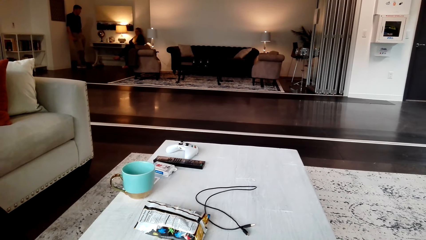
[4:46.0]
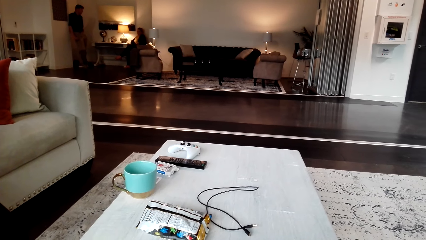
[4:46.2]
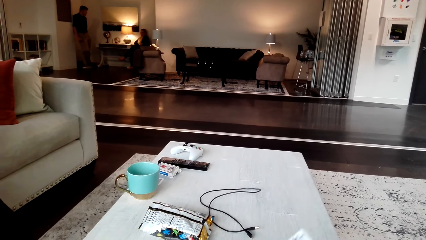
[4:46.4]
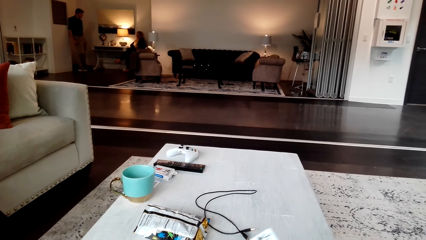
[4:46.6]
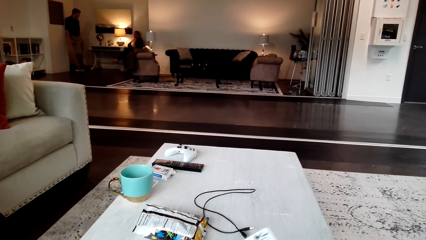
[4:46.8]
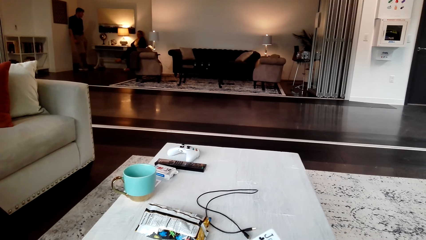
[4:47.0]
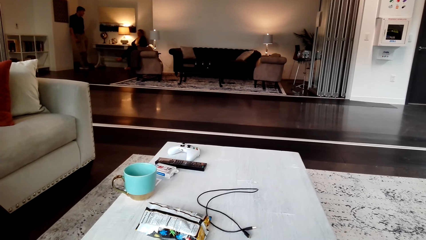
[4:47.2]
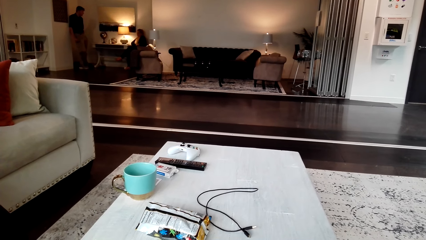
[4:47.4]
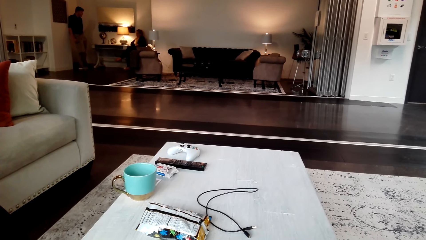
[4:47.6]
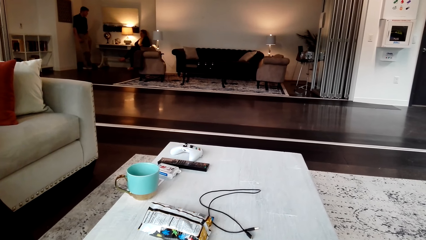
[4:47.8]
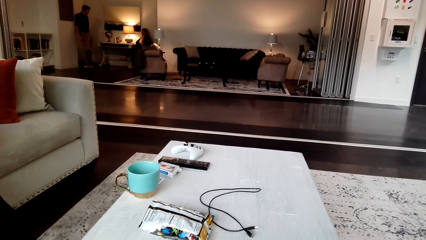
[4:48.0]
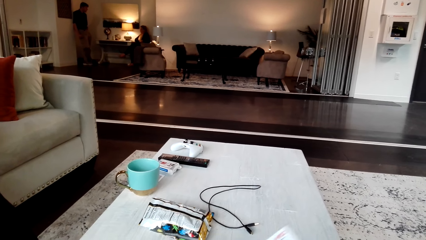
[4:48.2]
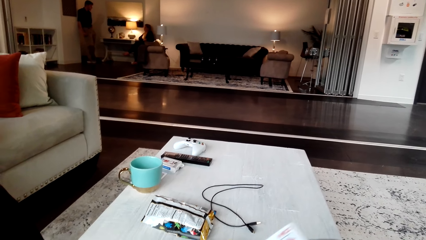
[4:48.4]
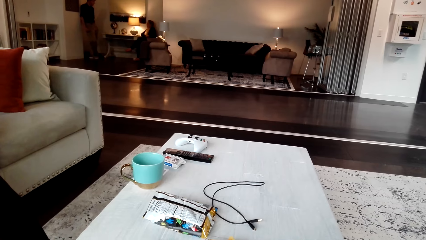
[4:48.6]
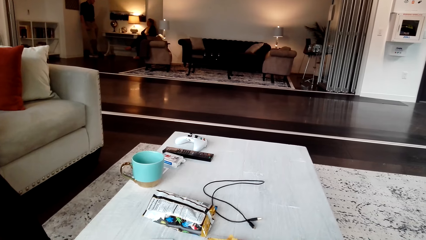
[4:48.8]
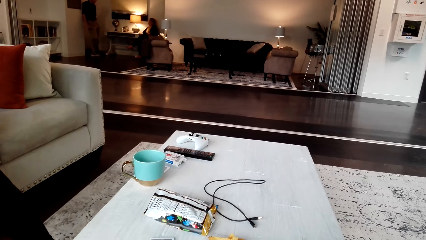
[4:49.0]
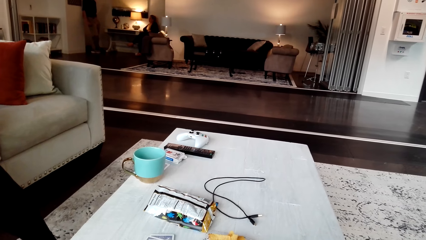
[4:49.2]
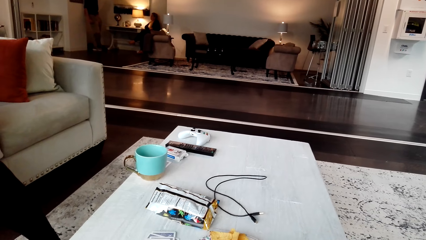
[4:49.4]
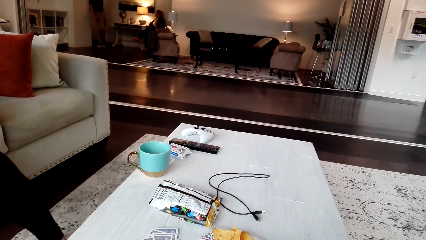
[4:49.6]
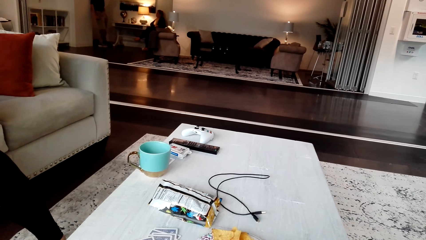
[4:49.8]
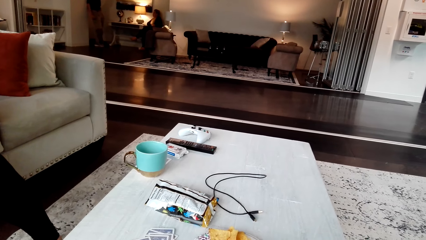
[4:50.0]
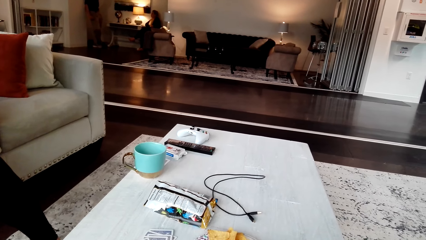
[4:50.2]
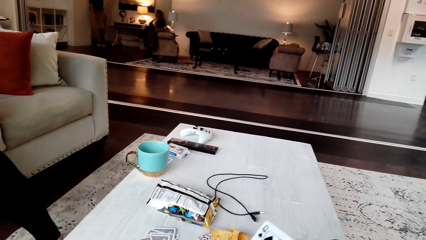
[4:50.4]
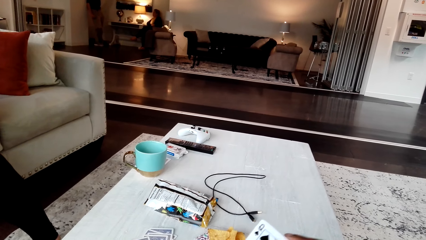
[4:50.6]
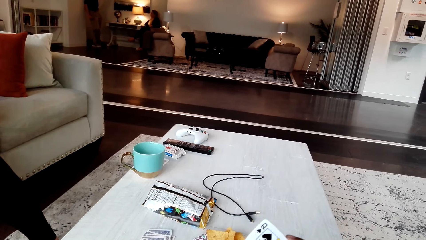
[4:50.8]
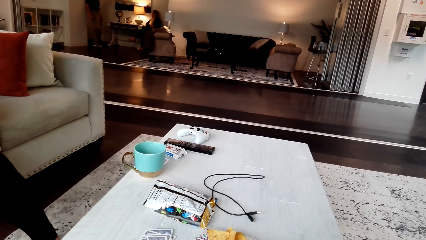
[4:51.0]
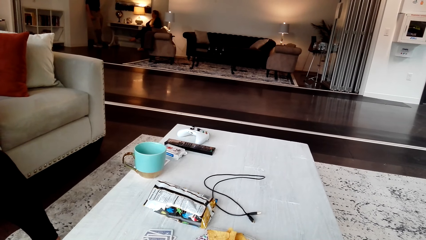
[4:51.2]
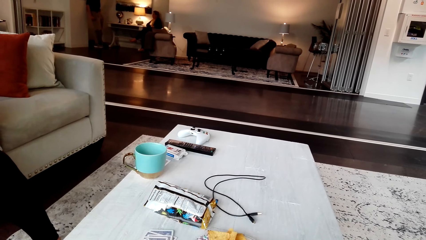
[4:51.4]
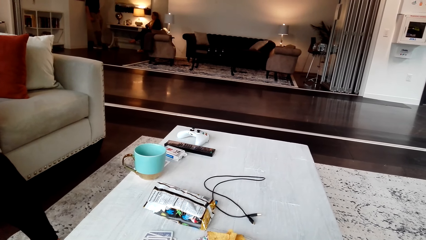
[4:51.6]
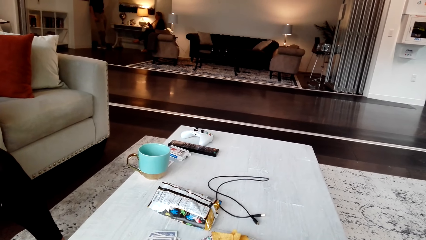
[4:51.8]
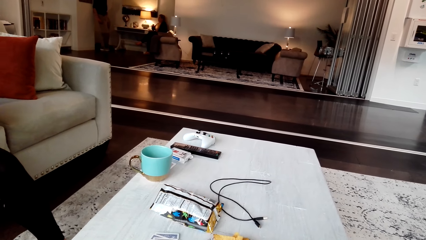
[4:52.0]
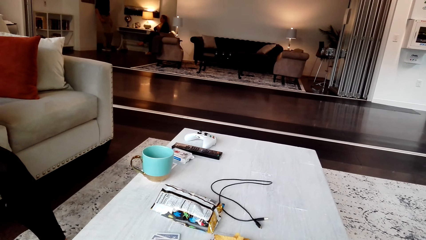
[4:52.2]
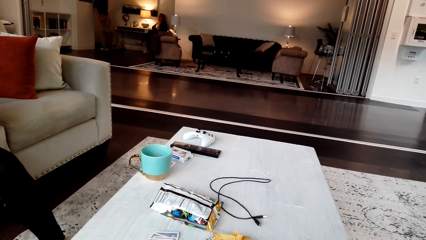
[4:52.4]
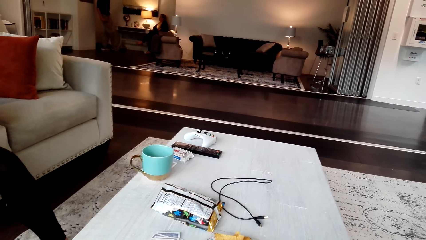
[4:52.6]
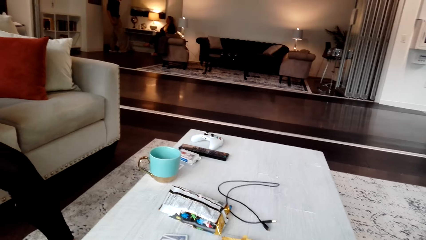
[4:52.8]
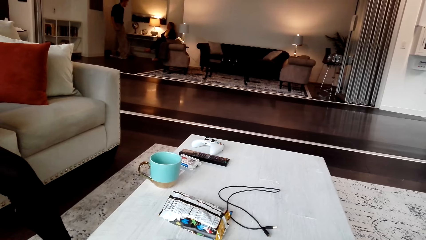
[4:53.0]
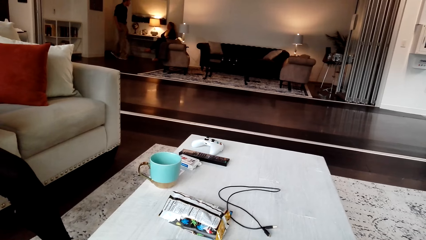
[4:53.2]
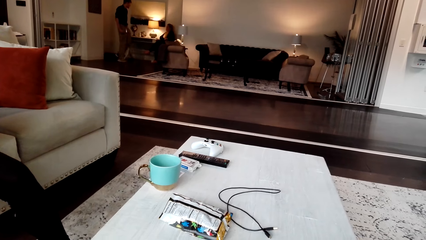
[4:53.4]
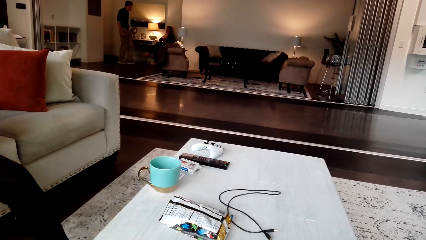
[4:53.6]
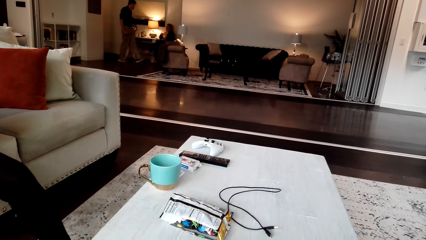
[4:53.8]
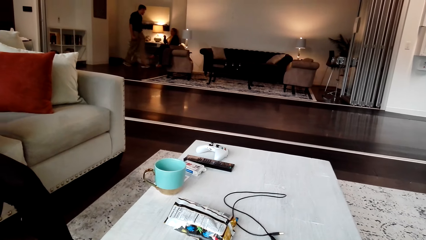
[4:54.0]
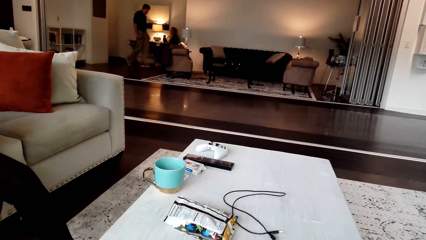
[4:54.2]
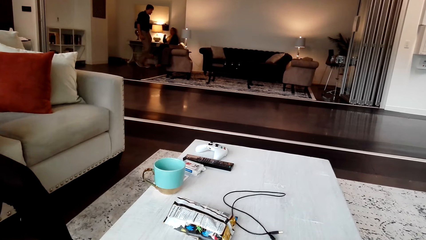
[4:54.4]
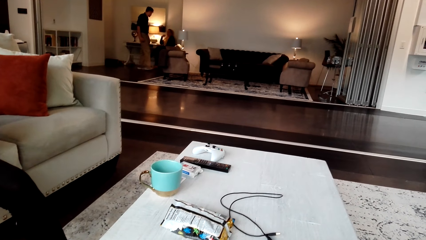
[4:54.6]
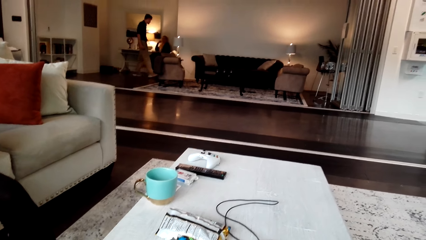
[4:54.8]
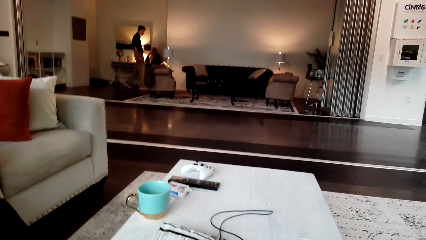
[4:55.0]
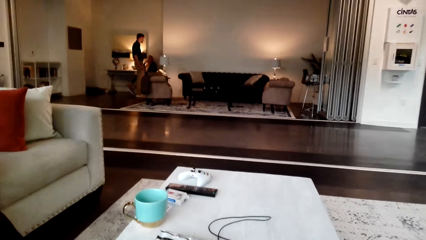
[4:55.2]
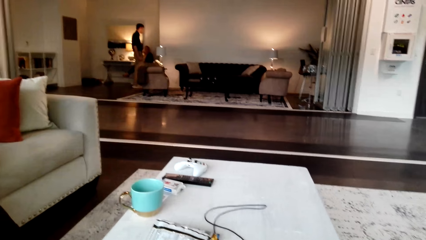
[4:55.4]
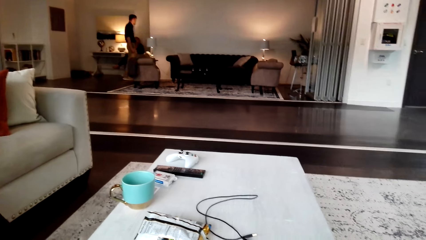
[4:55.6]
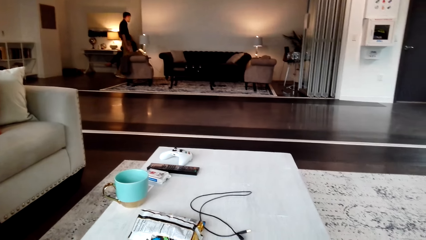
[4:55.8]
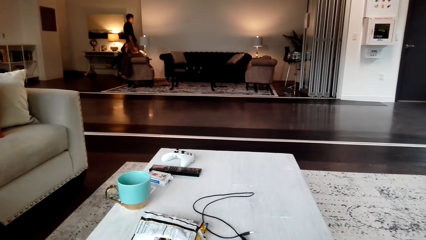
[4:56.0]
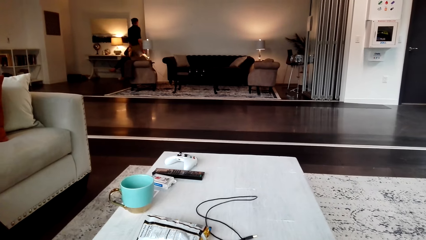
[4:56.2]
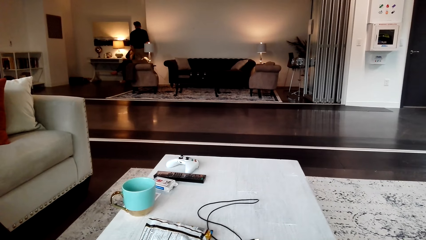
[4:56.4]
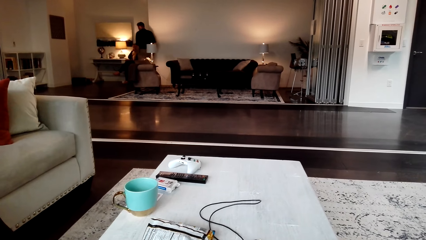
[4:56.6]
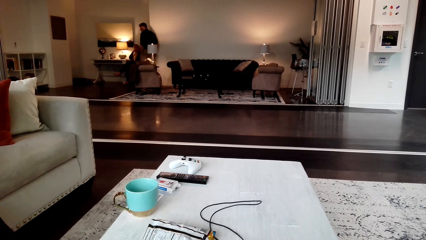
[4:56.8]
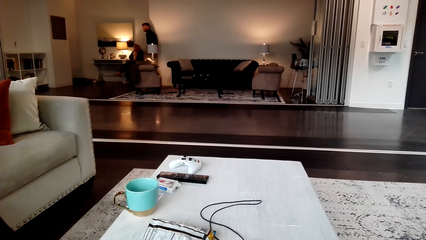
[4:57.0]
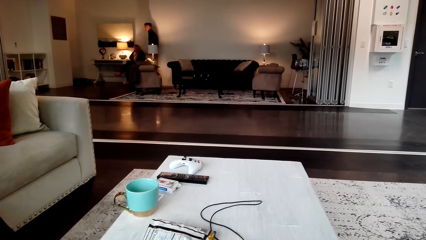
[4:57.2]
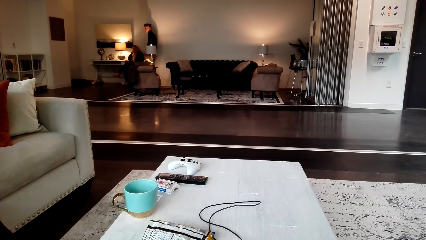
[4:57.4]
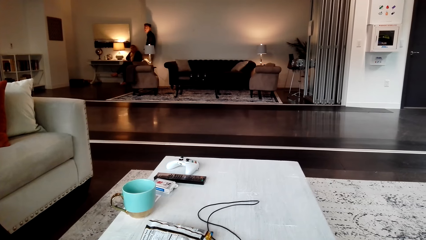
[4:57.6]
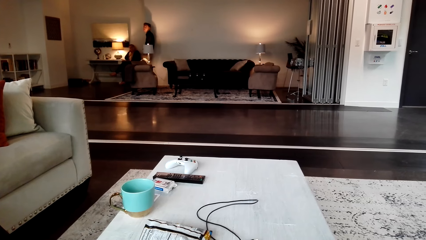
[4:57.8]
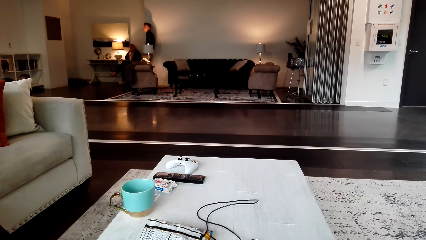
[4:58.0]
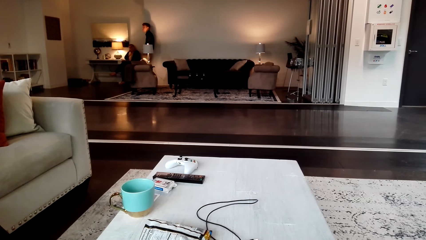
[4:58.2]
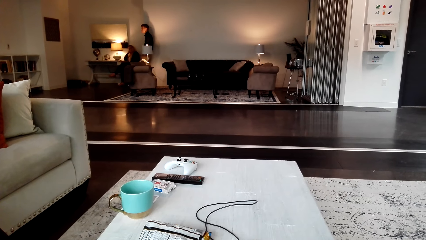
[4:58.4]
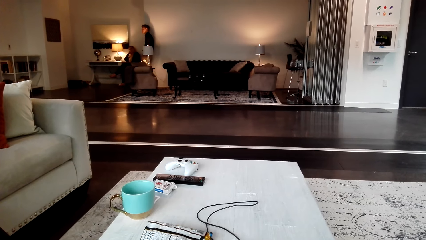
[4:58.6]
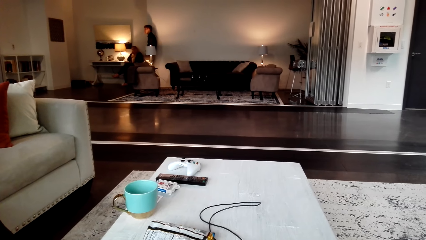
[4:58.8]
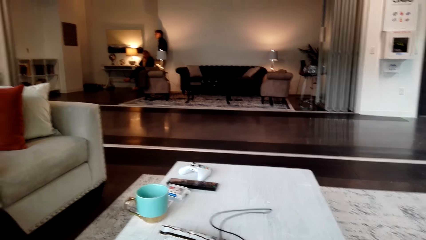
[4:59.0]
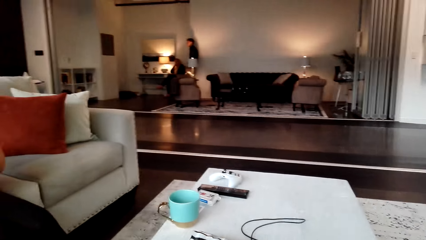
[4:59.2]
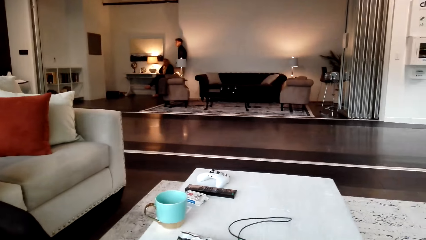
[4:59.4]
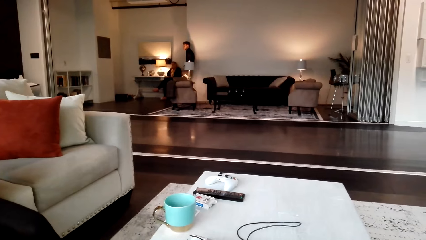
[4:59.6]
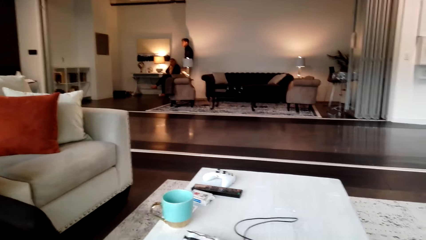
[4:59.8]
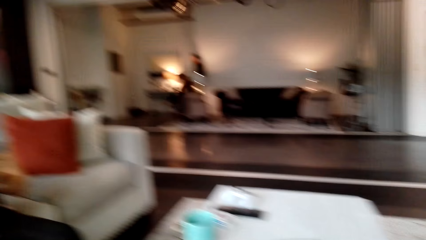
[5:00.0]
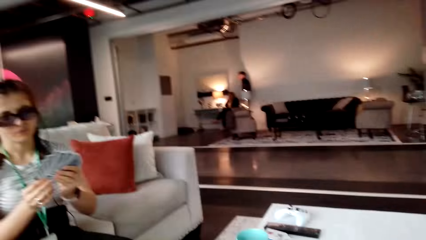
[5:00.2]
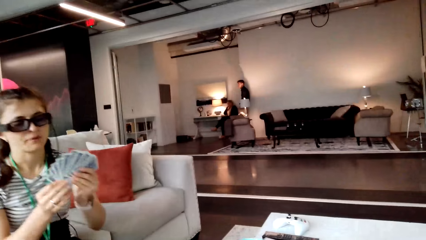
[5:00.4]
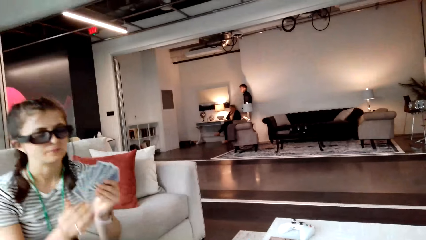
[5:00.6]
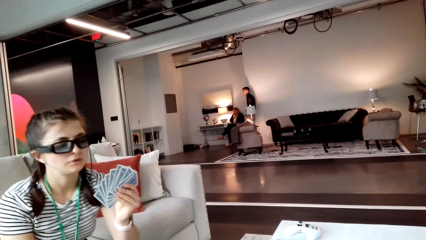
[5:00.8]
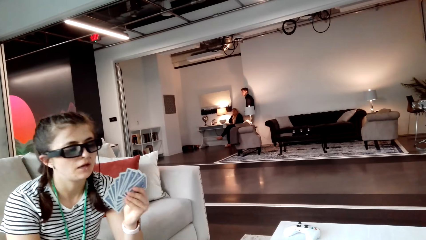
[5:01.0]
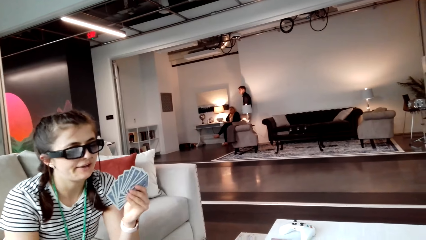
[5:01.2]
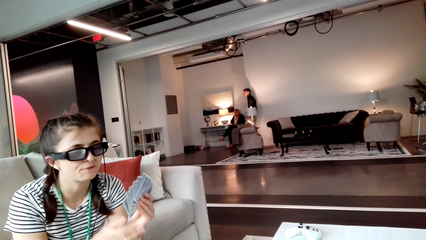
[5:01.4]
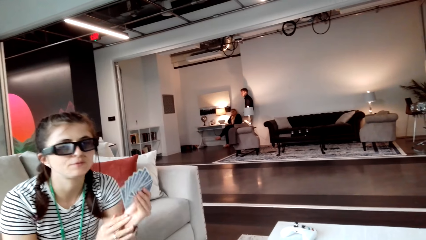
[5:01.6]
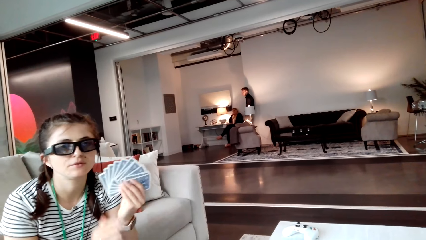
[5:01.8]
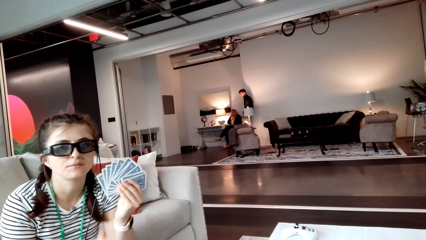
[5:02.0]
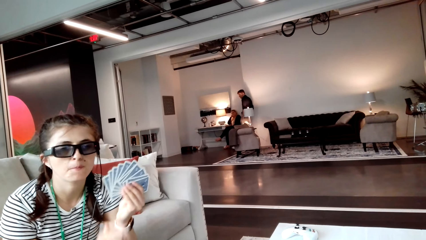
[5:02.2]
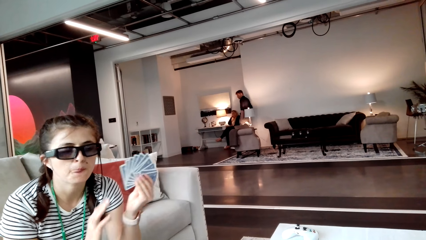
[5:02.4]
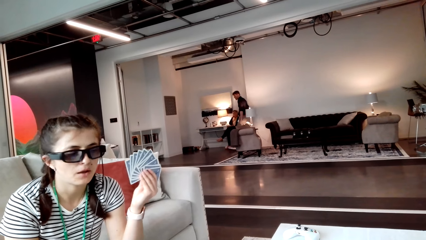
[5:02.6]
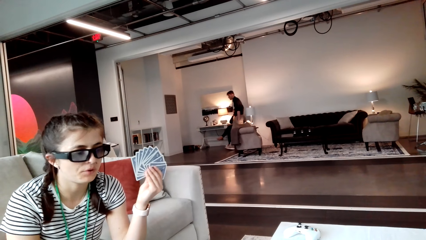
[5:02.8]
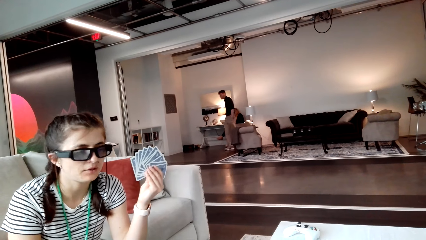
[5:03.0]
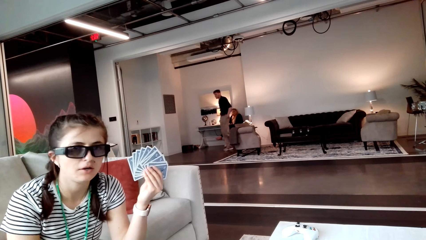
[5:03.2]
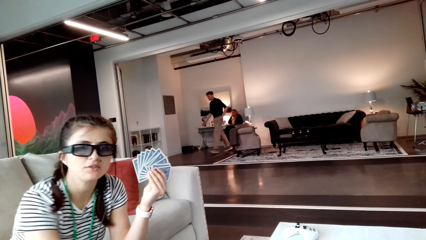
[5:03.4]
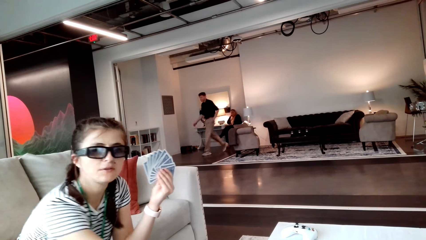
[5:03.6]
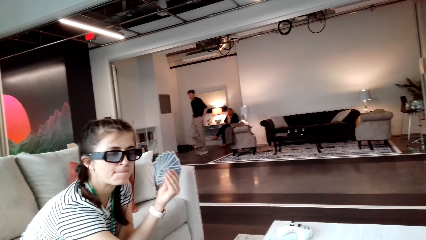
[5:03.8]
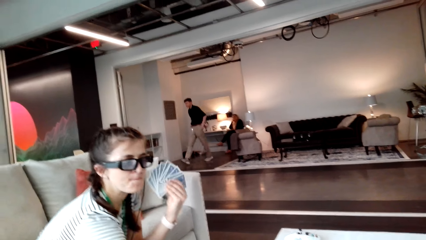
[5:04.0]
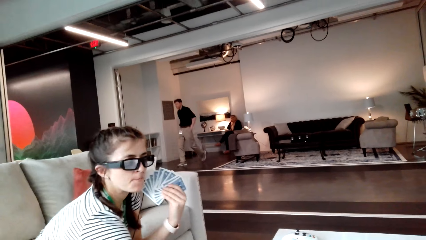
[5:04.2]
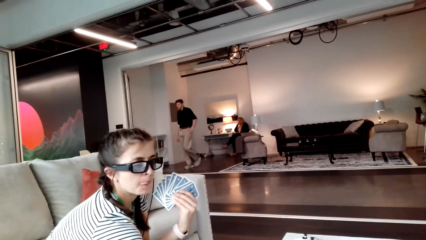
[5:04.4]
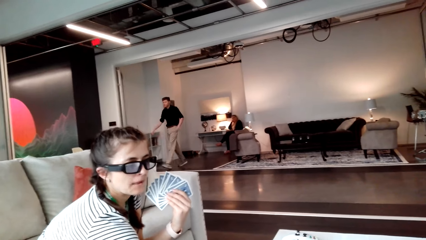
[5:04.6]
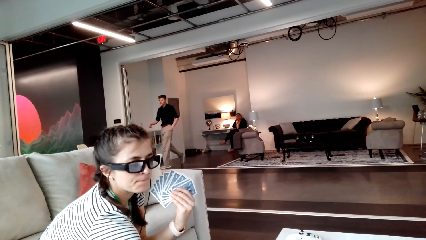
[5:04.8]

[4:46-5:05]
The camera wearer moves a card. They move a card again. They talk with a woman. The woman holds the cards. The camera wearer looks at the woman and removes the hand from the cards. The woman wipes her hand with the other hand. The woman interacts with the camera wearer.
